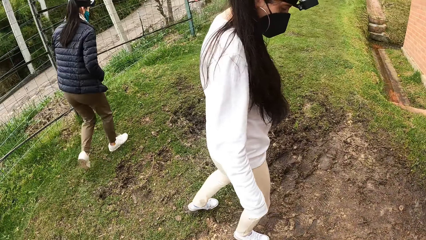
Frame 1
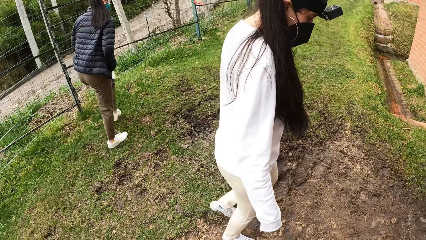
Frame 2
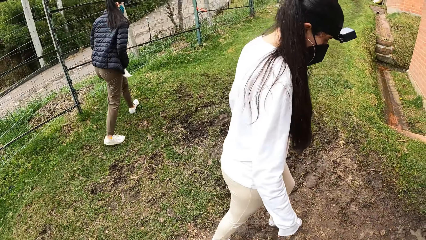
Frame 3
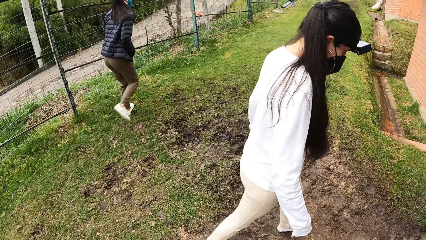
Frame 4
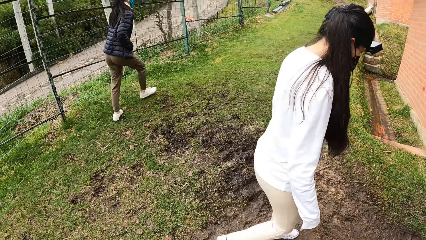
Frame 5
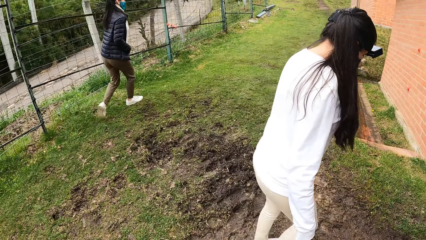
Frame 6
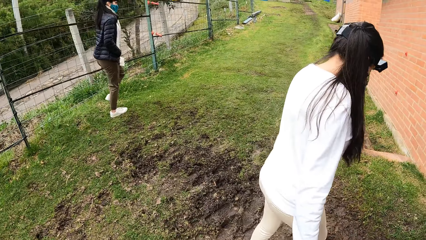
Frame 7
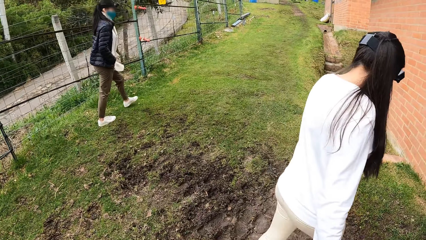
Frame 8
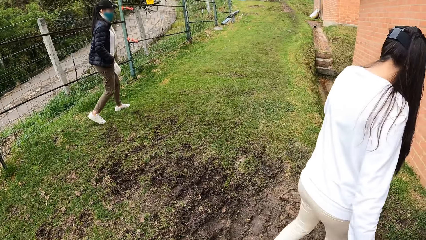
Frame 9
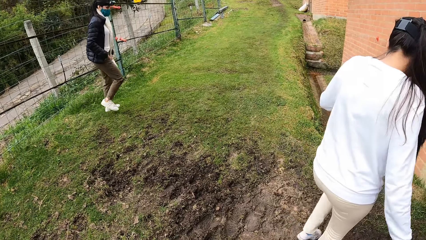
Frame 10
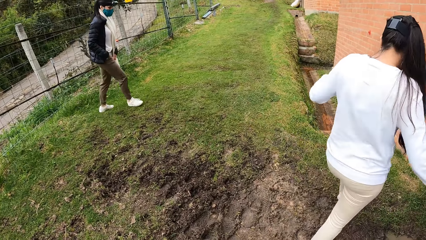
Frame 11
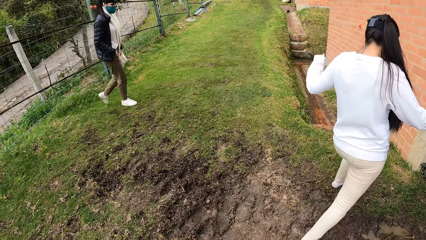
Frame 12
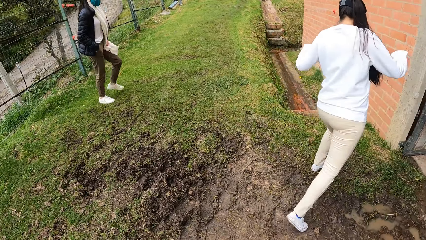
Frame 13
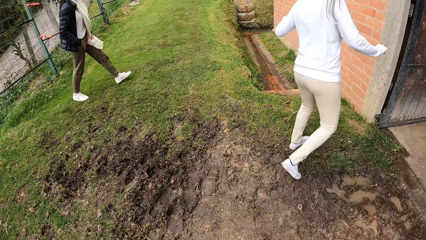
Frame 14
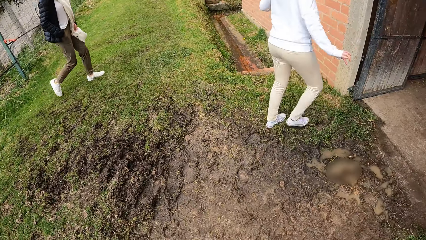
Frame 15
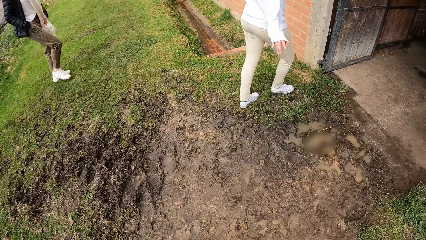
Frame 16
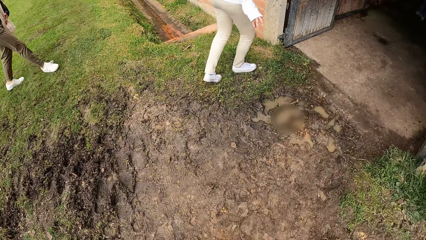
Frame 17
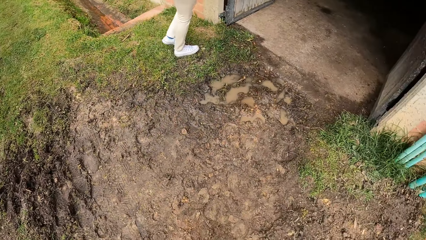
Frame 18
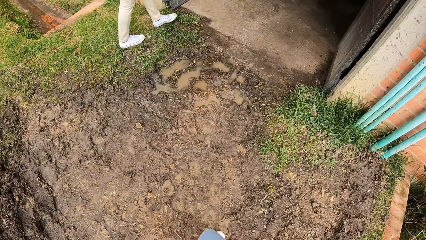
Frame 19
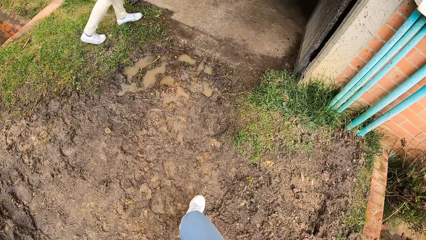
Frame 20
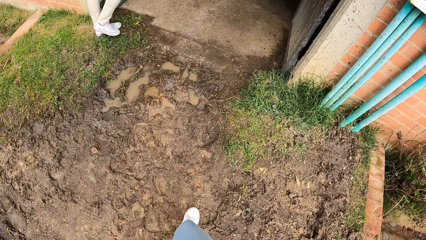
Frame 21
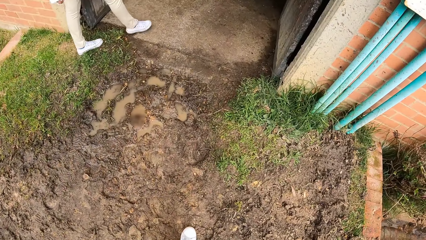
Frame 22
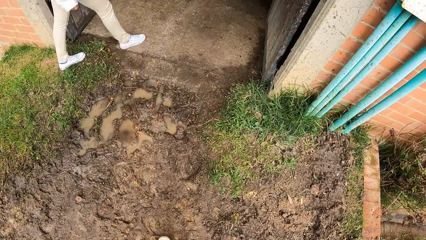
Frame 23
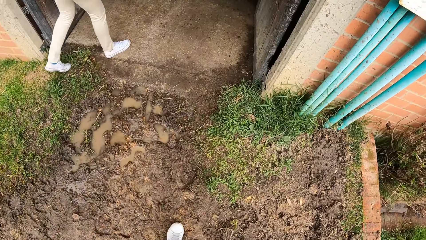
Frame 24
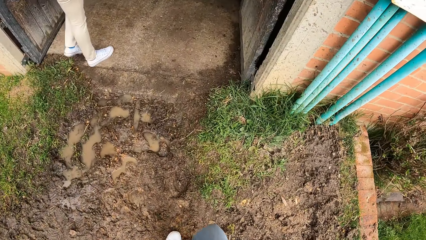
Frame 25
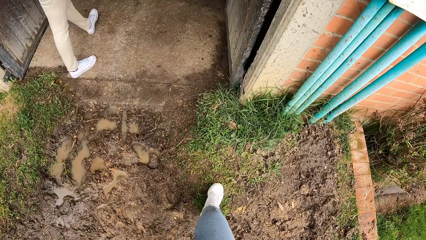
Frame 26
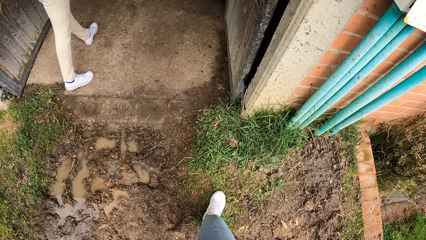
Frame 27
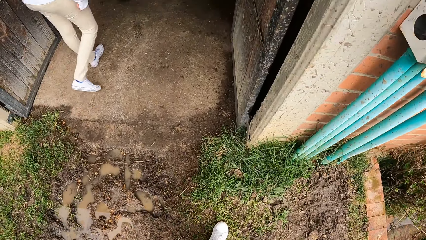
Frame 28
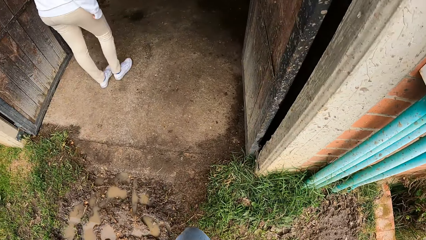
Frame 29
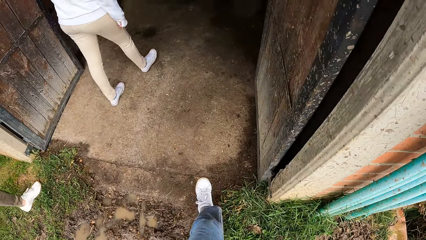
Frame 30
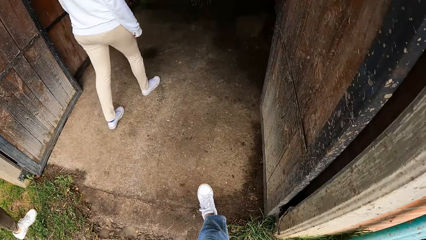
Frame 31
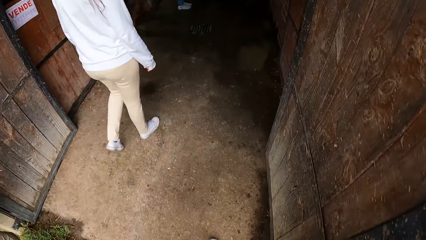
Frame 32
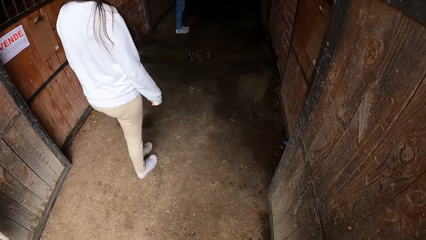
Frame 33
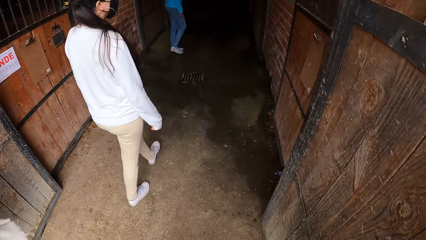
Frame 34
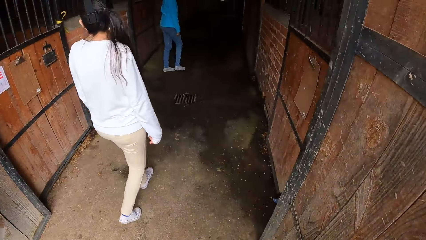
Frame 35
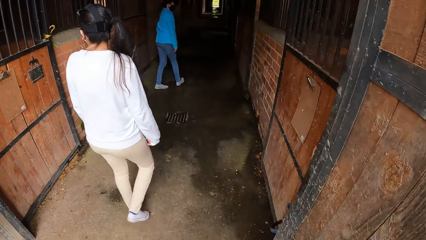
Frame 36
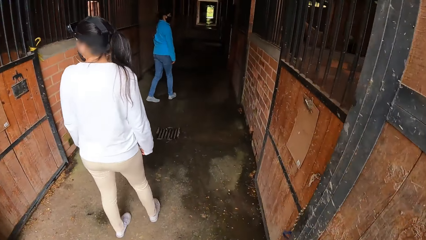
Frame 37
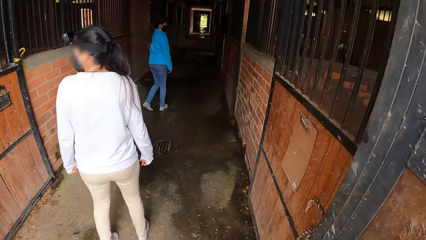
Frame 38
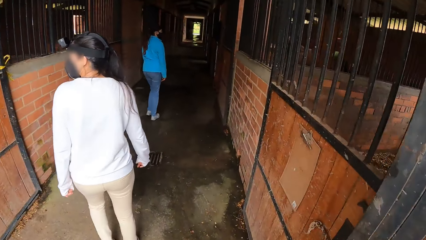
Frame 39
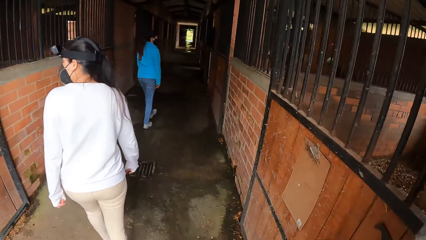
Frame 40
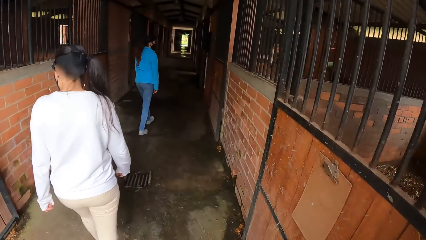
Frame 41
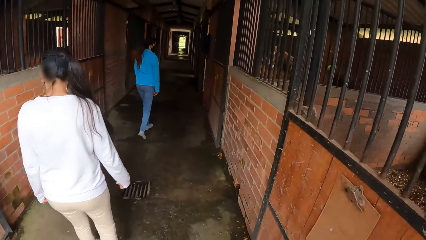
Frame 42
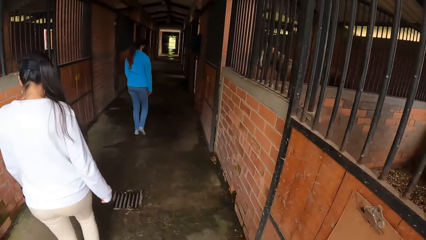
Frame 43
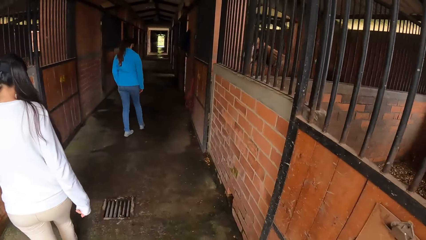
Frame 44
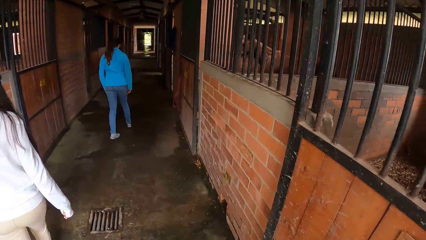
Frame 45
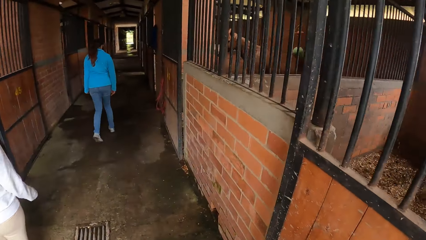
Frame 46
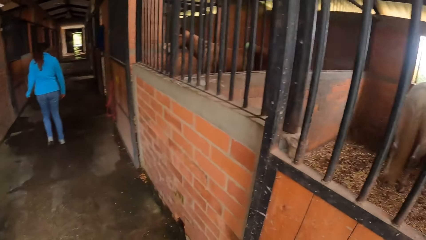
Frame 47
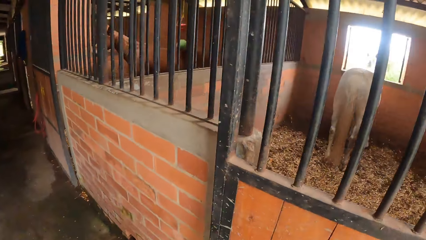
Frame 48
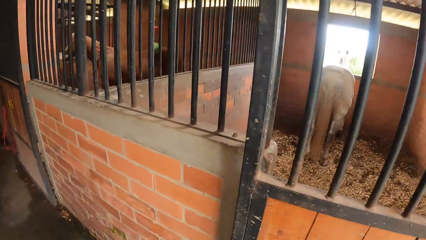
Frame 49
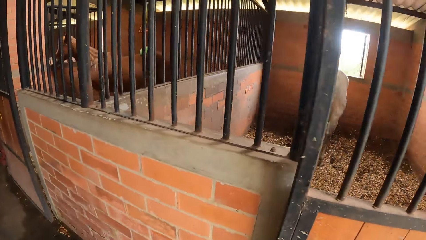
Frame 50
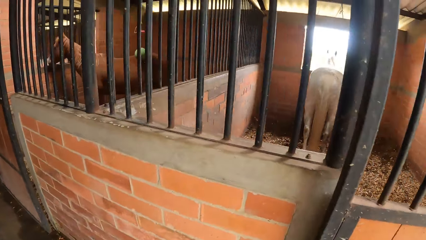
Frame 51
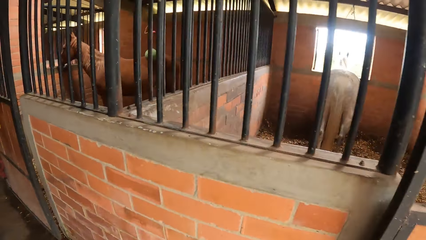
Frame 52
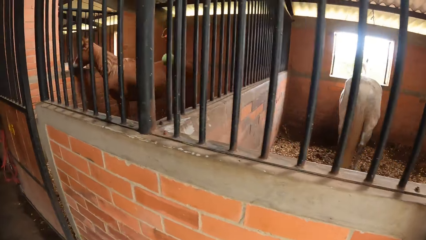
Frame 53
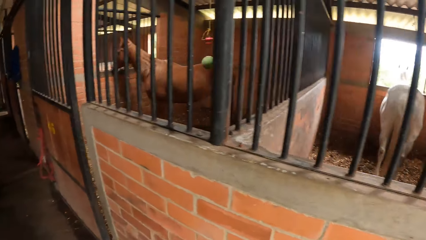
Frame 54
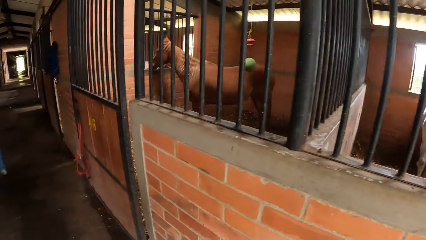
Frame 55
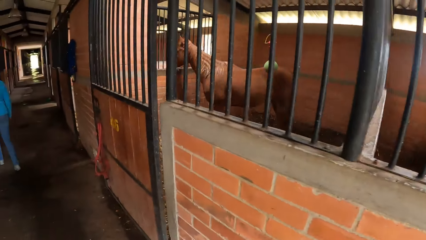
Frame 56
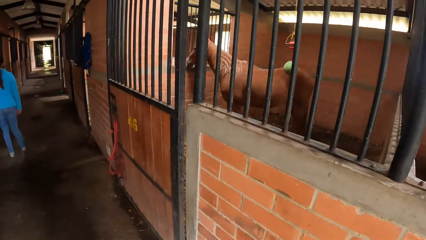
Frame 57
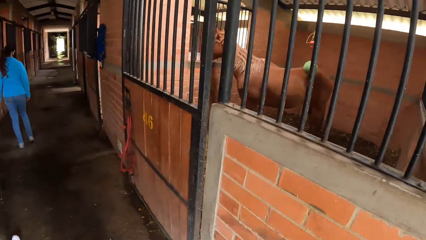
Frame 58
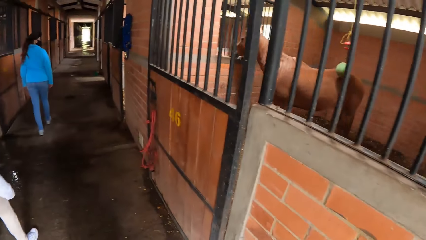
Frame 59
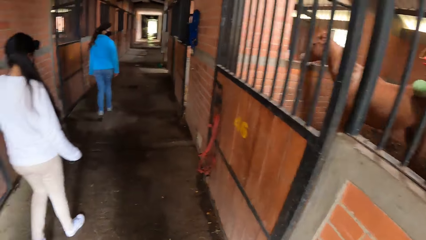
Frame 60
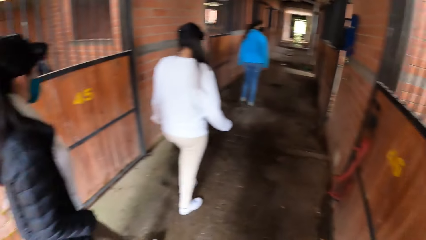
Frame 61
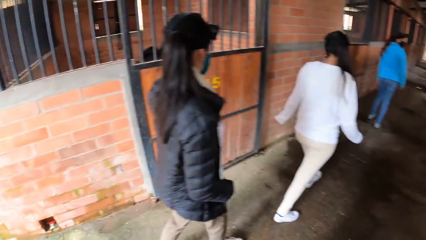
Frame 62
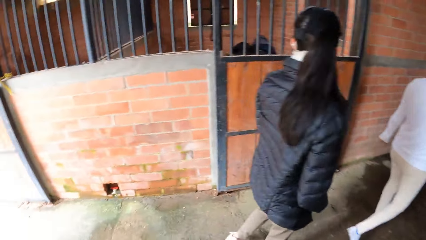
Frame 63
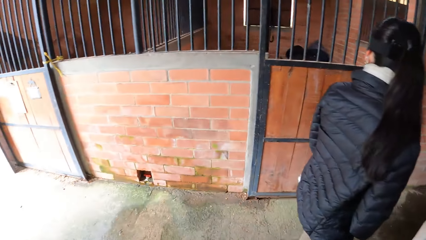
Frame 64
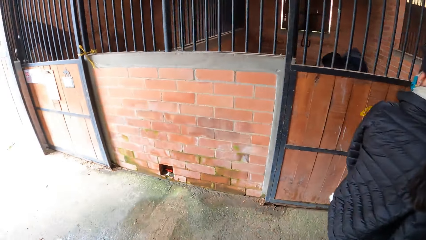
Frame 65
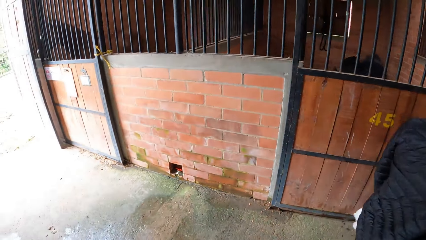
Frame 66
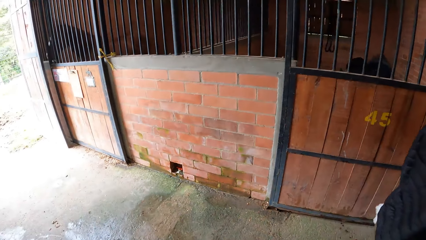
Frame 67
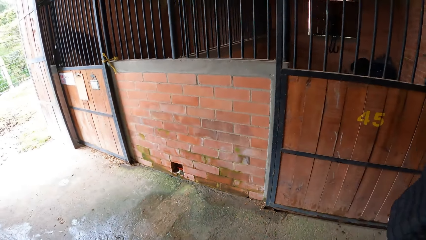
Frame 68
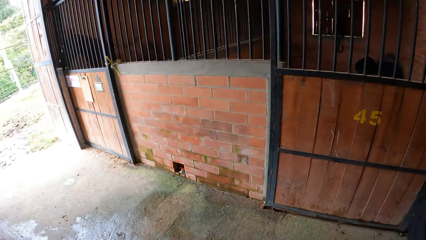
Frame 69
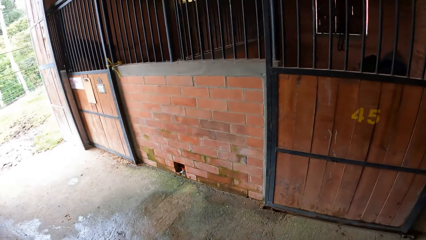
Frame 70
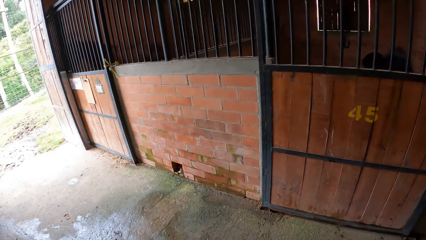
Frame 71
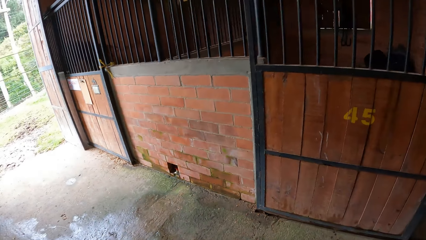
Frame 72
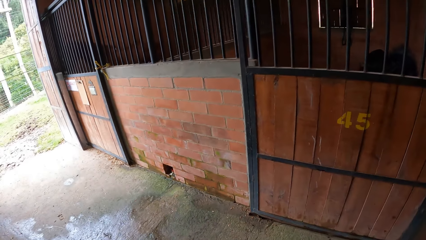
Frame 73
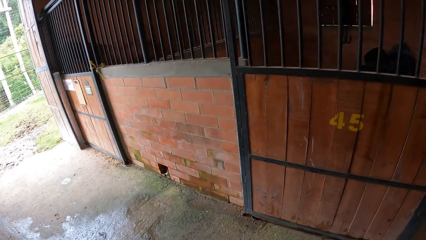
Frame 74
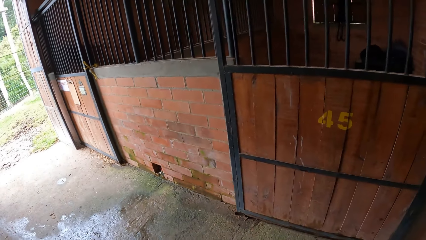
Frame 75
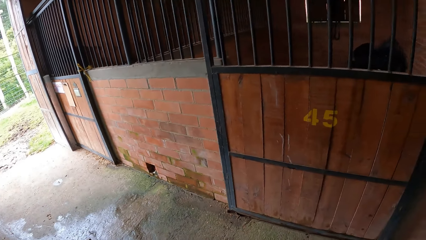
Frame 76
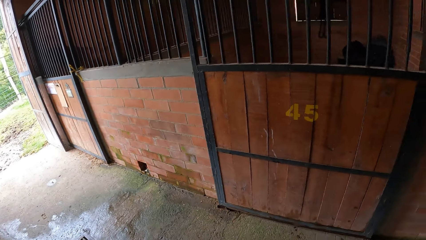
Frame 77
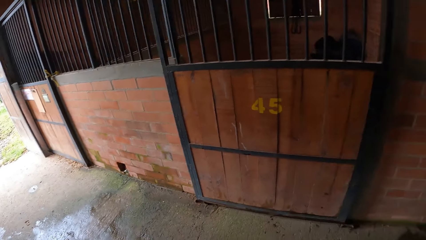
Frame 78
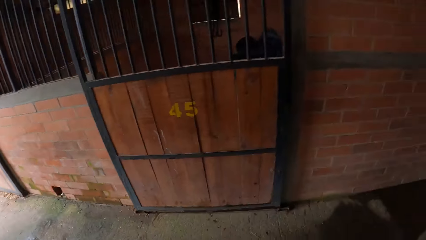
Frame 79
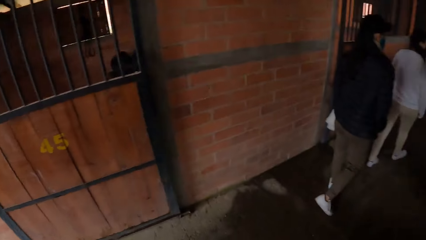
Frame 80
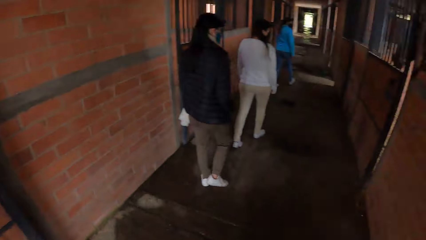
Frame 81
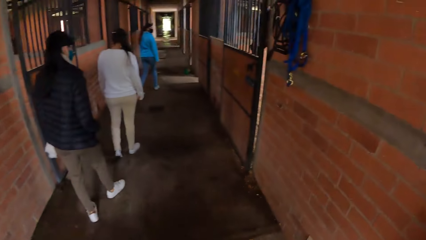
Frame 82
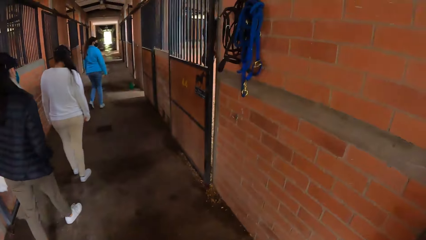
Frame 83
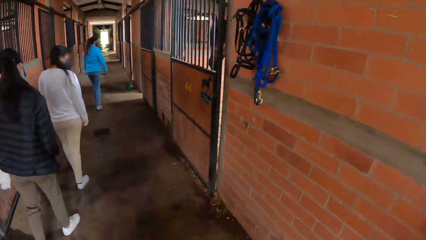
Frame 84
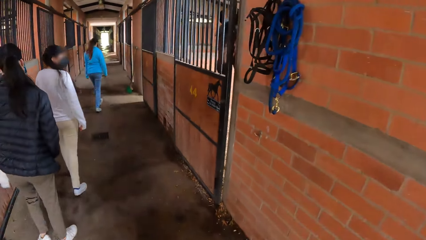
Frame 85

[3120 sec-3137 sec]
The camera wearer walks around the stable with a woman and another woman. They enter the horse stable. They look around the horse stable.
